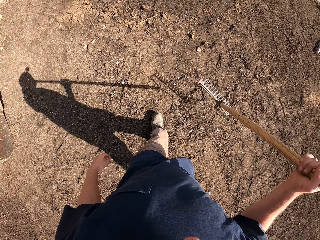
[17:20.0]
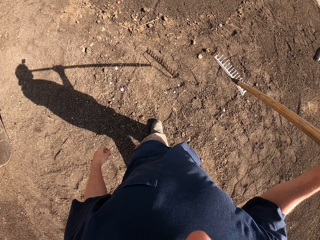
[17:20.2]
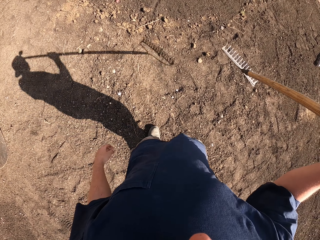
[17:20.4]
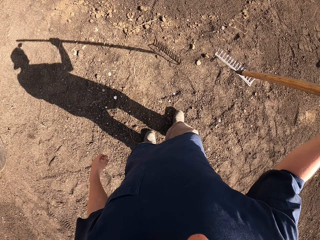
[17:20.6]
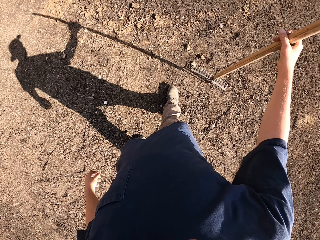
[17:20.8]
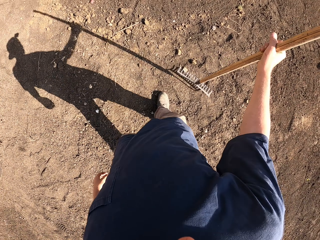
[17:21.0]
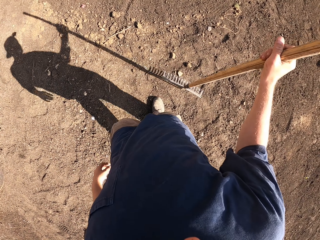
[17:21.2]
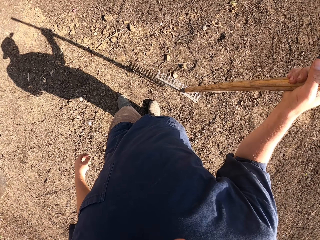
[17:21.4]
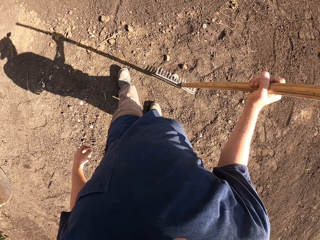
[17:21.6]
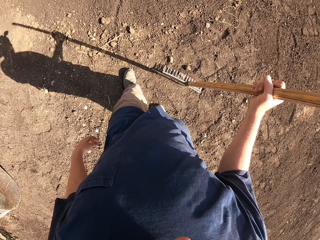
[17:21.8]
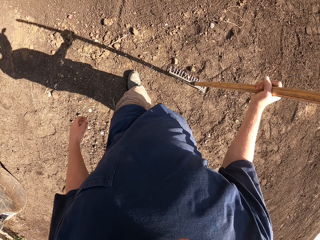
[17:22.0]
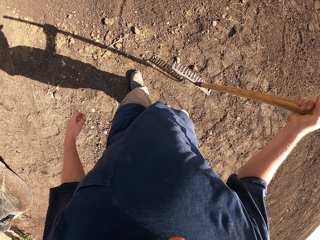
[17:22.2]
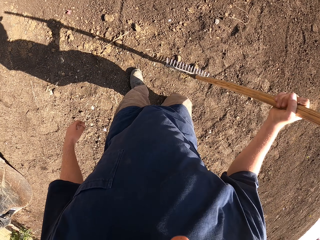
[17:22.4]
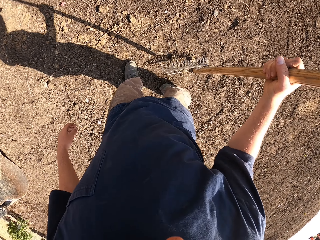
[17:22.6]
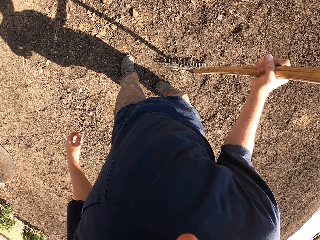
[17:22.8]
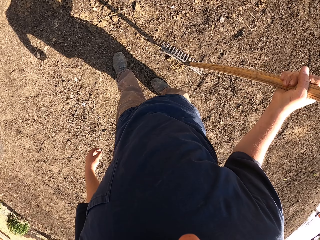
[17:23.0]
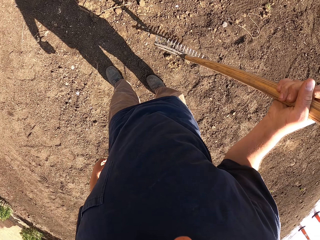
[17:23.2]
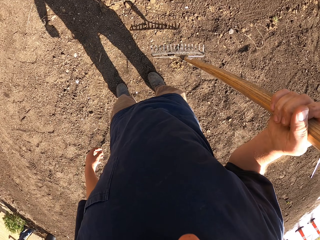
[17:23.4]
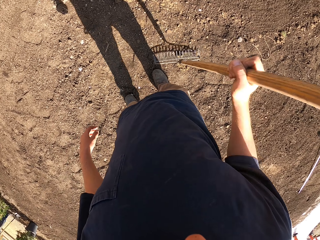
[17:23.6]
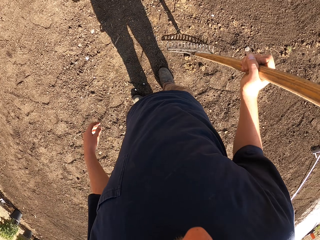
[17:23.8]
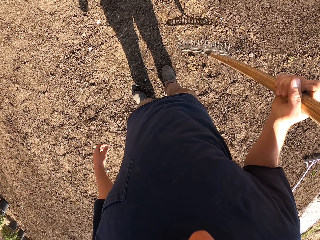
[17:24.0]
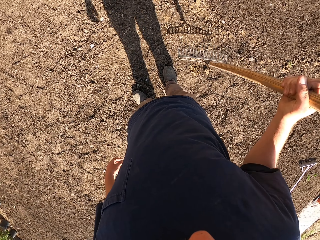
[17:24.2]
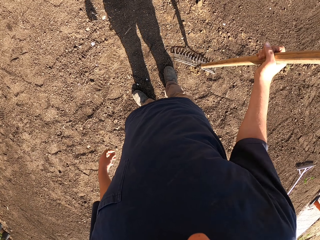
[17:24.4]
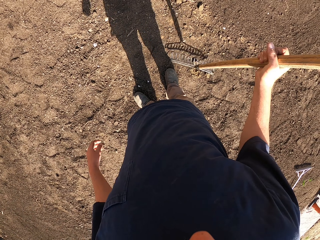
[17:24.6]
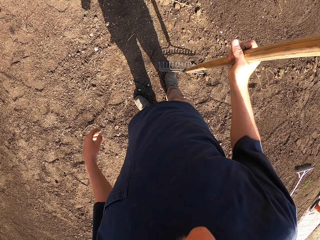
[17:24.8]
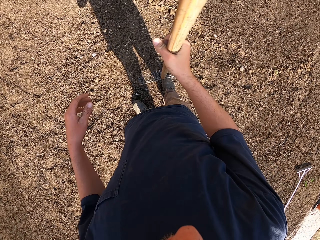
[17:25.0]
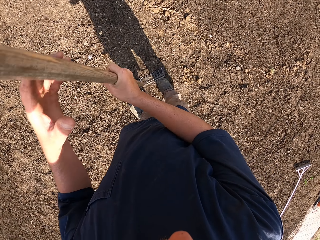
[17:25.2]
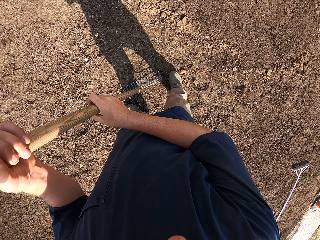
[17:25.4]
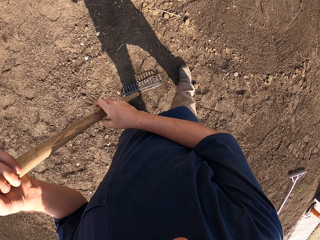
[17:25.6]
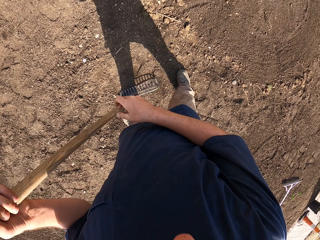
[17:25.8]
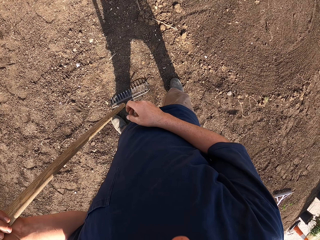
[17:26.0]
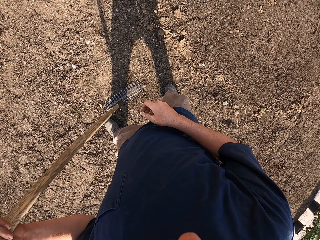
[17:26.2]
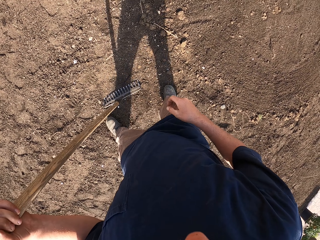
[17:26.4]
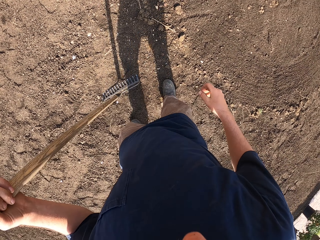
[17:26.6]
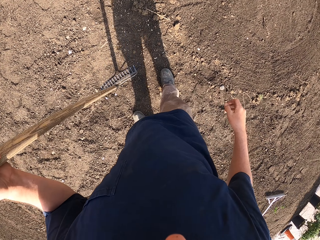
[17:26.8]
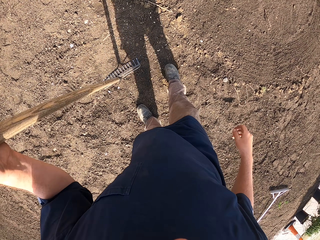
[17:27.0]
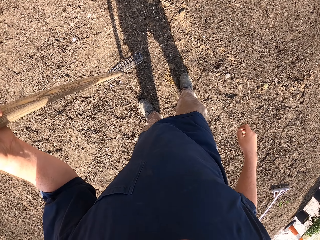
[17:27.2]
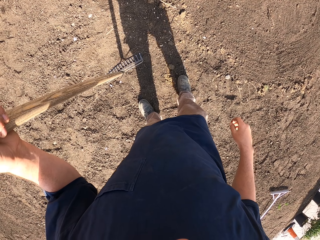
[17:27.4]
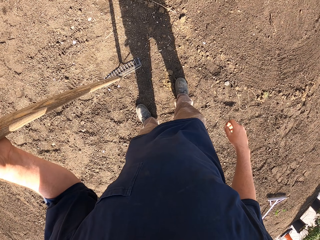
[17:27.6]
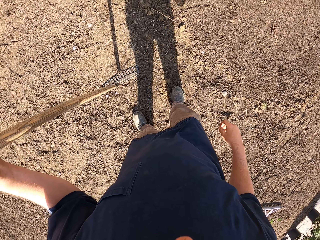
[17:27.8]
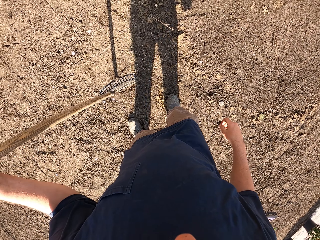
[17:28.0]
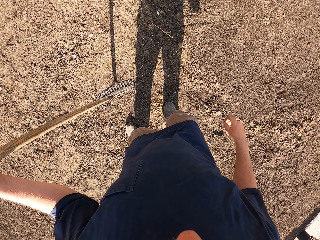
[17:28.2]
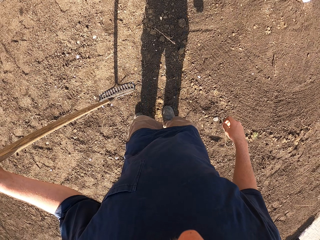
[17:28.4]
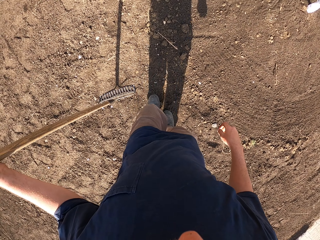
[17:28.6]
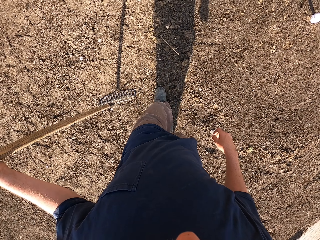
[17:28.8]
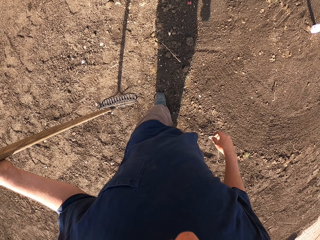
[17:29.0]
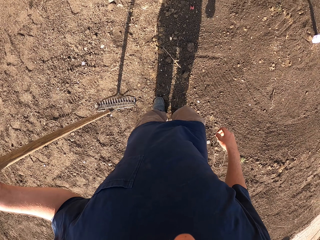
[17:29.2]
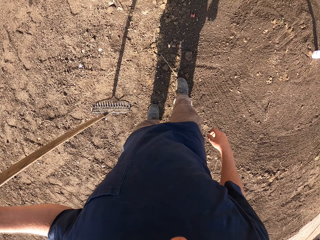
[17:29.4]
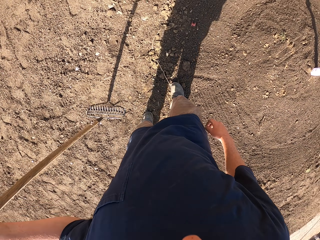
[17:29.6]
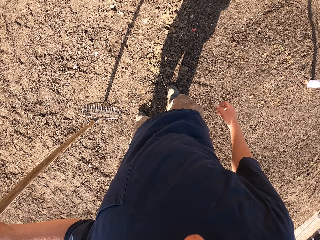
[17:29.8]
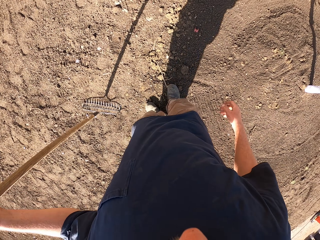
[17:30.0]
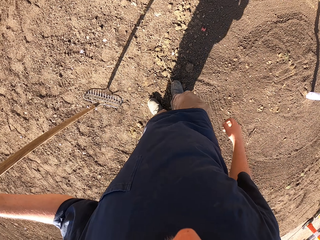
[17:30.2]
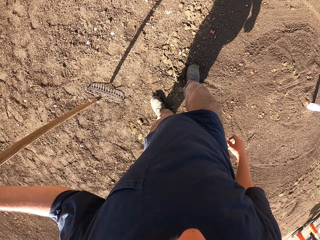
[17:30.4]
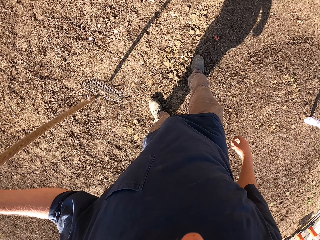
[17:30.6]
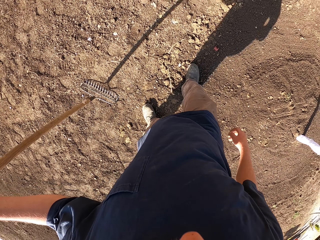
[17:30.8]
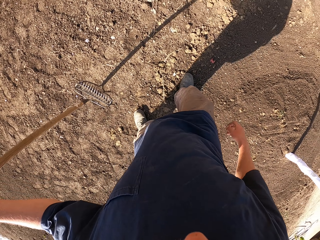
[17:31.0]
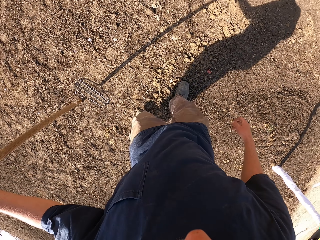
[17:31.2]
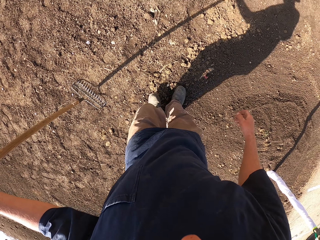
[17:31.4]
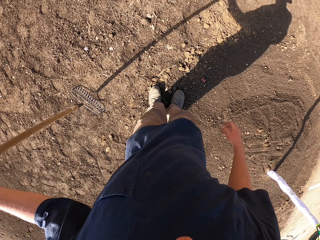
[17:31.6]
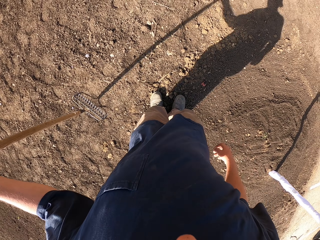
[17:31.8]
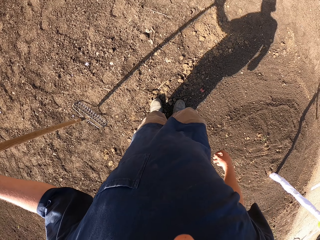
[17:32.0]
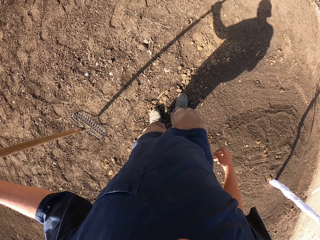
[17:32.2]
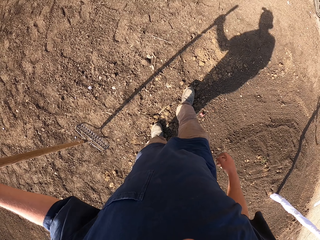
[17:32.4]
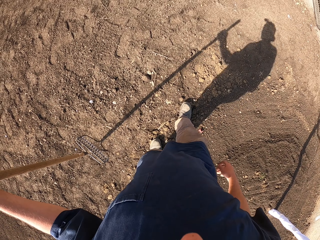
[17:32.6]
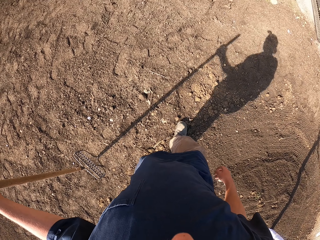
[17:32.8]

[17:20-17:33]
The camera wearer walks around the compound. They hit the particles with the rake on the ground. They look around the compound. They move around.

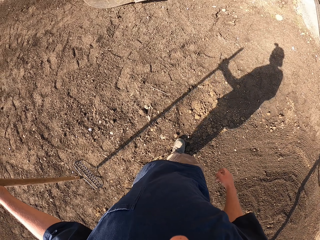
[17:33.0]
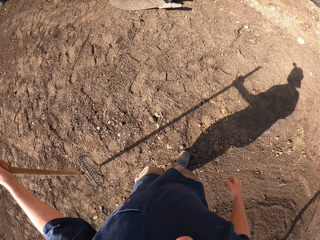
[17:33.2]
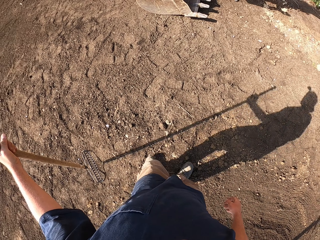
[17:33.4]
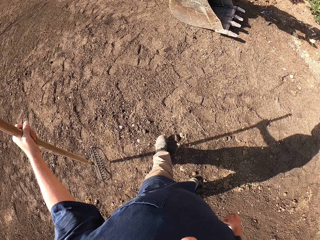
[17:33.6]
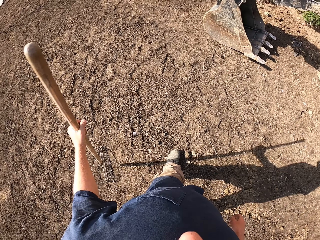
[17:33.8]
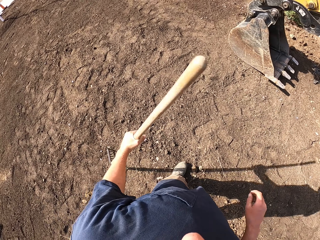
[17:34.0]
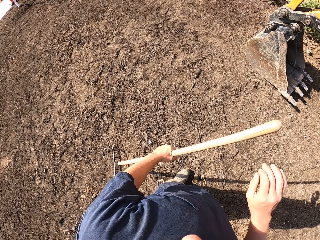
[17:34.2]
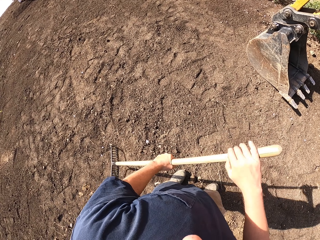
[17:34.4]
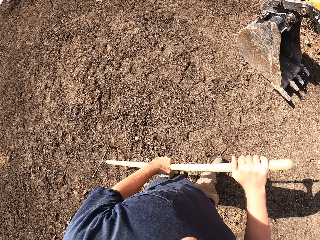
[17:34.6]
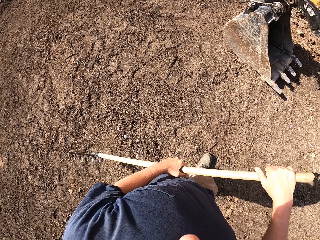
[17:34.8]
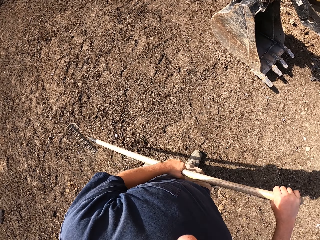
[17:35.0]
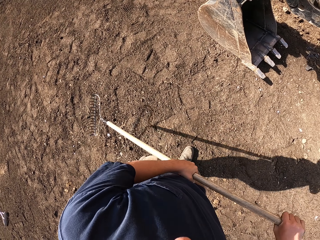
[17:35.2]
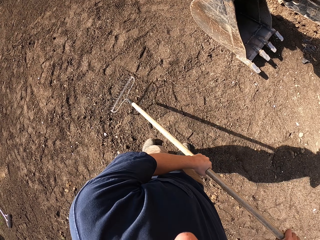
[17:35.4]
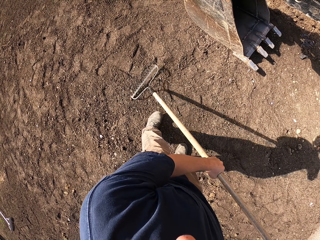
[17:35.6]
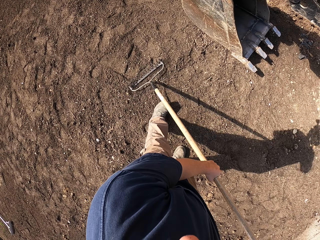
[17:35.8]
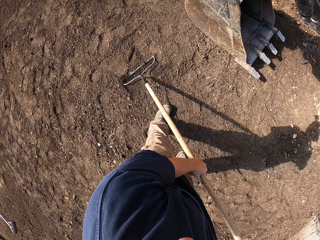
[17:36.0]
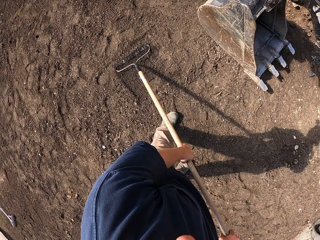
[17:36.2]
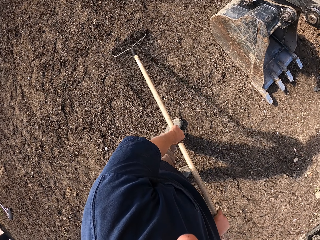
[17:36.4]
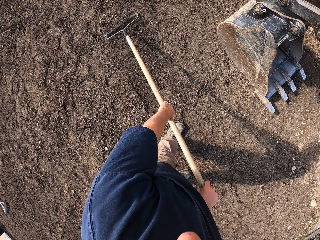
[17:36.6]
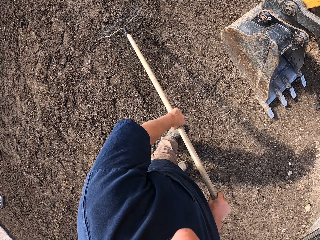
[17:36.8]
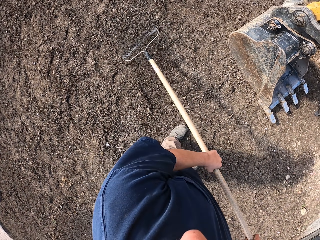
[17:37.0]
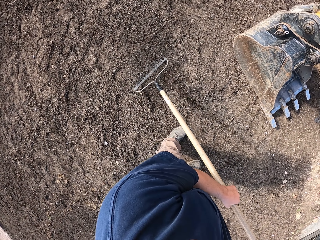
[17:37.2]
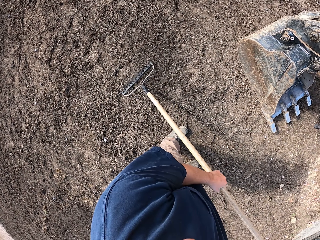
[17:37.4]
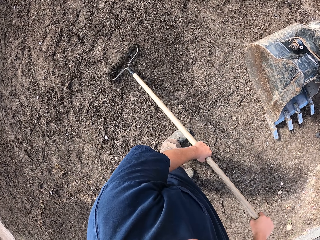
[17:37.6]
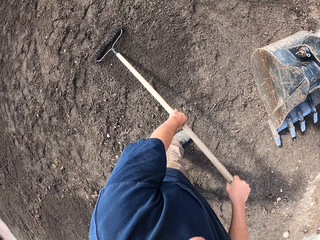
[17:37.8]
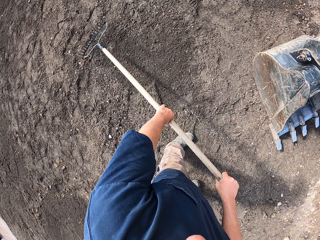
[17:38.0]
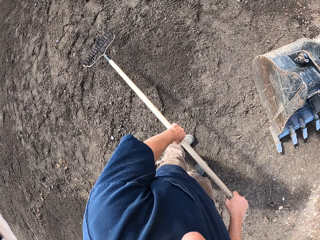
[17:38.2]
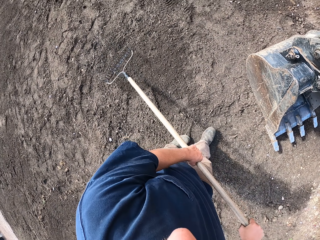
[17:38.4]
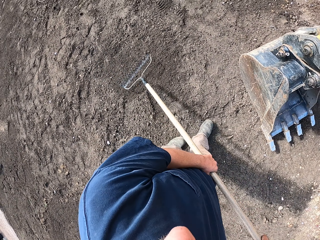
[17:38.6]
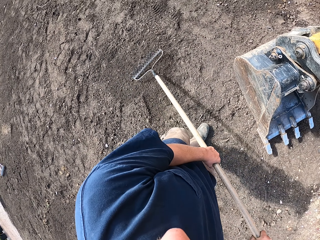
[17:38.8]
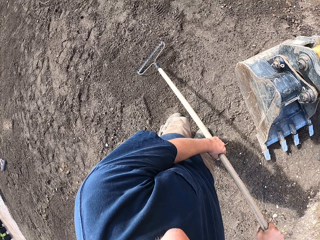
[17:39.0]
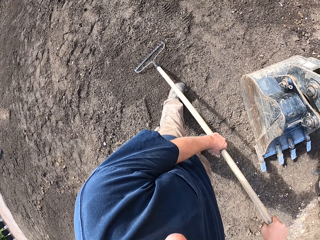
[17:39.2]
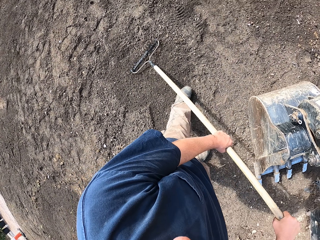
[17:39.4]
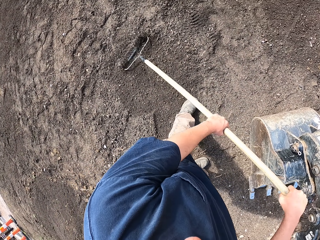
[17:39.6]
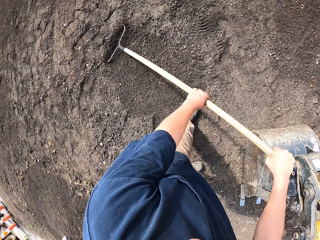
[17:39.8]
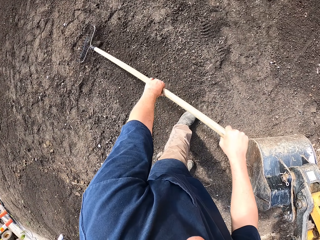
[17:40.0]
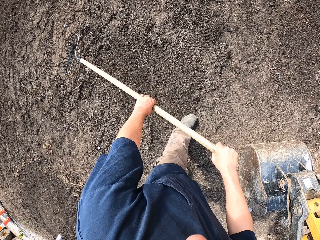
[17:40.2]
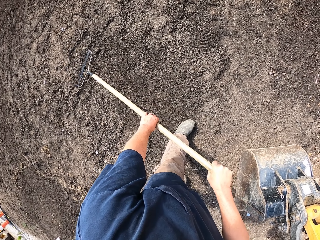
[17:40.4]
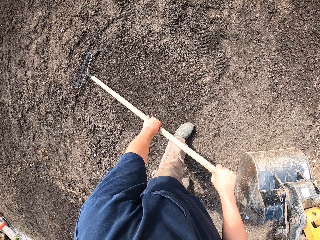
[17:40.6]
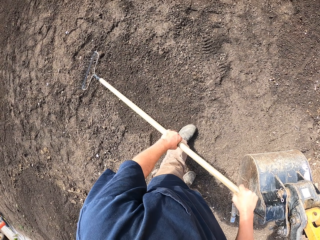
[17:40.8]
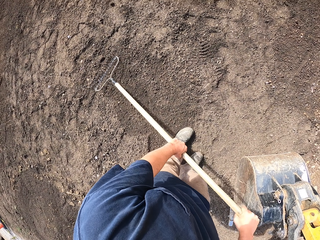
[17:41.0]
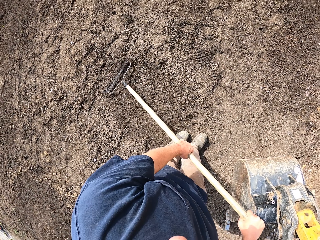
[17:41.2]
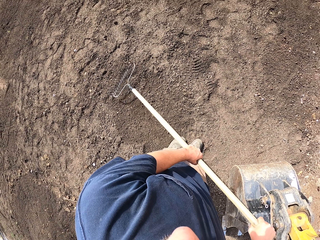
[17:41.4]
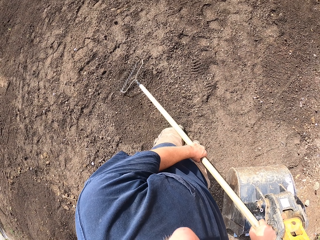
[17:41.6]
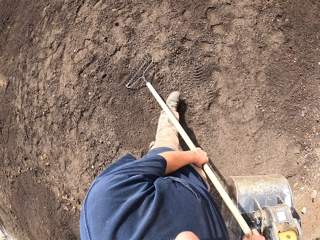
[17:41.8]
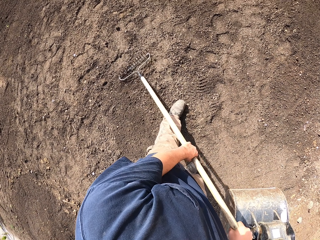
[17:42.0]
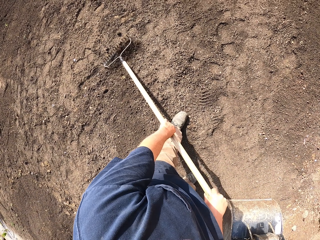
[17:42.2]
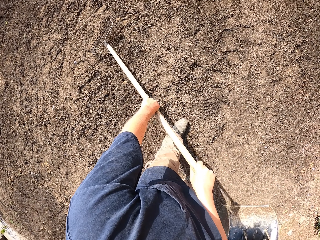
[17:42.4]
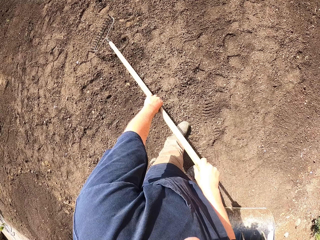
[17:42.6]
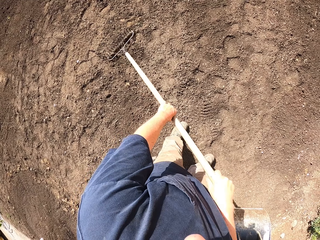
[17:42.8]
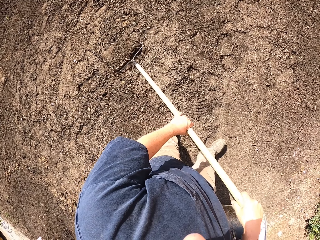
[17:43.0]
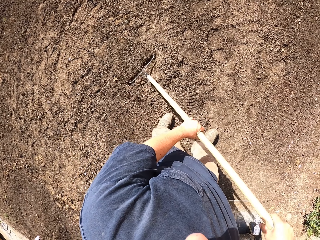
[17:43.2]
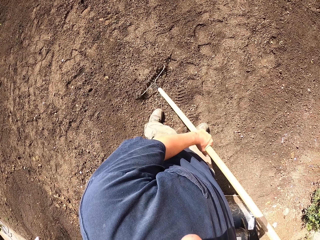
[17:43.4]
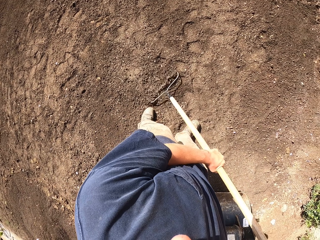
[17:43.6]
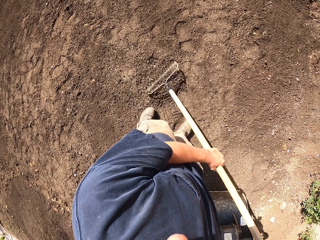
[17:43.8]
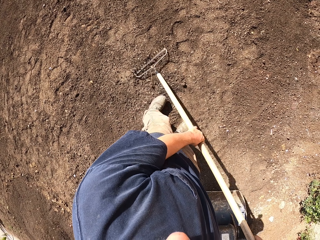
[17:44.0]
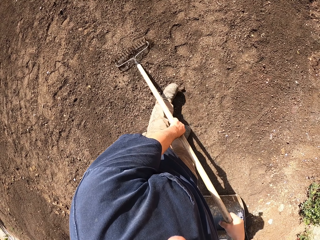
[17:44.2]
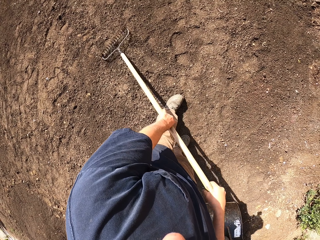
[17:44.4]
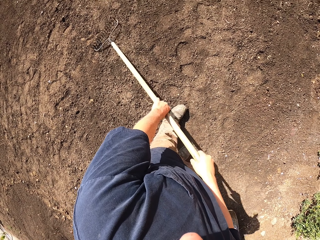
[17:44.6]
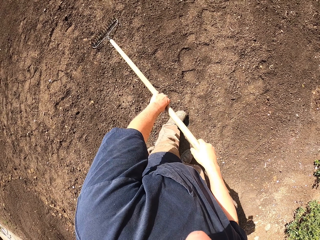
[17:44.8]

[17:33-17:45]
The camera wearer walks around the compound. They move the soil with the rake. They level the soil with the rake.
